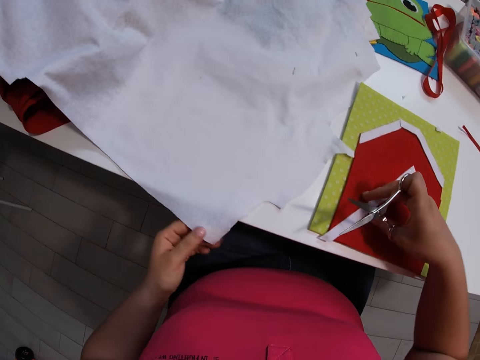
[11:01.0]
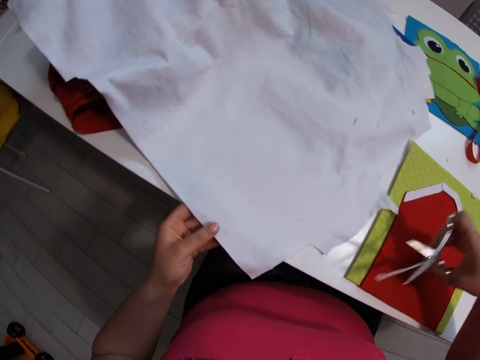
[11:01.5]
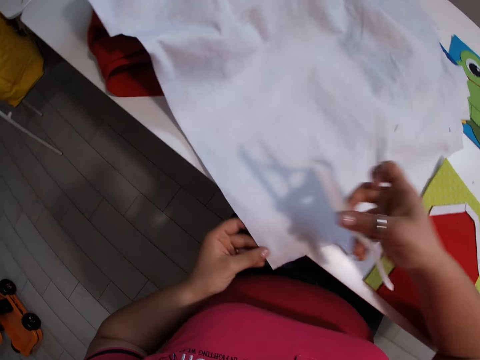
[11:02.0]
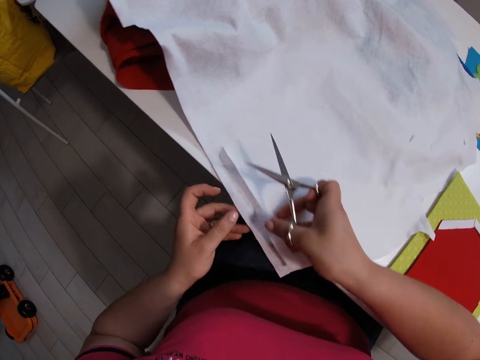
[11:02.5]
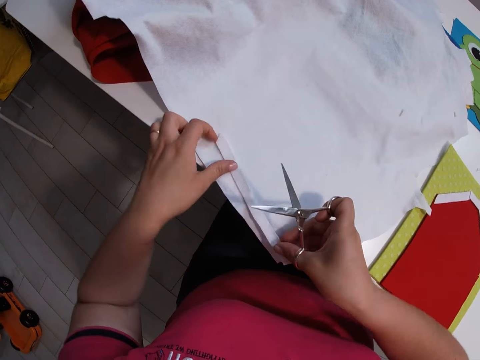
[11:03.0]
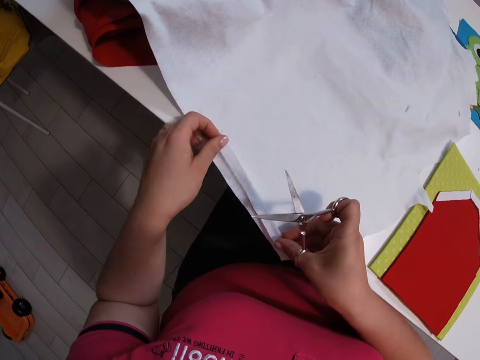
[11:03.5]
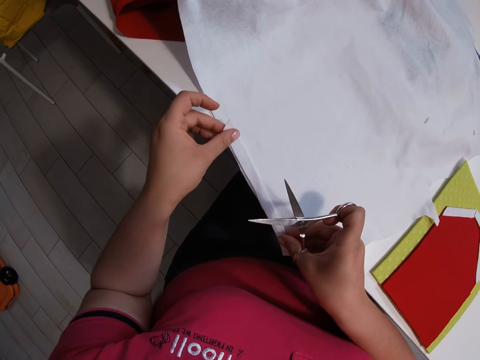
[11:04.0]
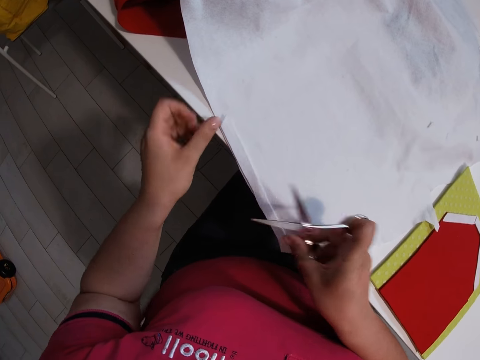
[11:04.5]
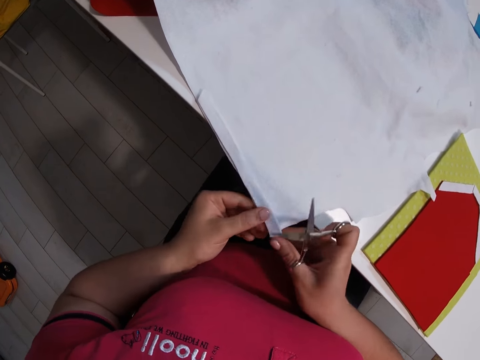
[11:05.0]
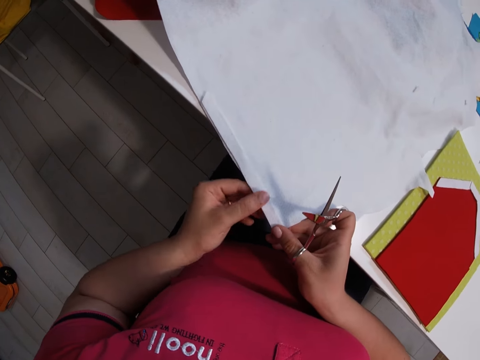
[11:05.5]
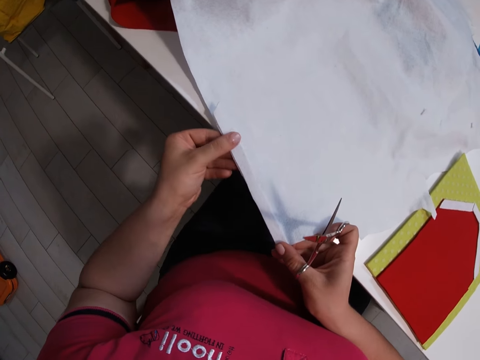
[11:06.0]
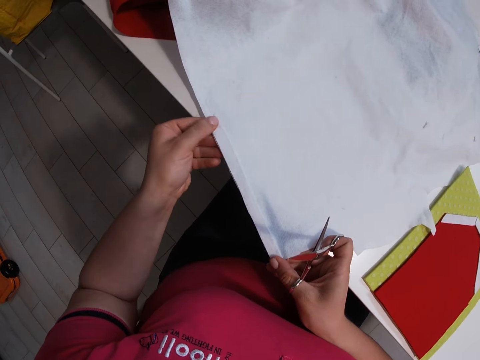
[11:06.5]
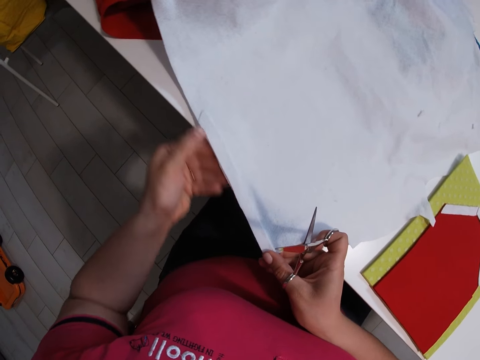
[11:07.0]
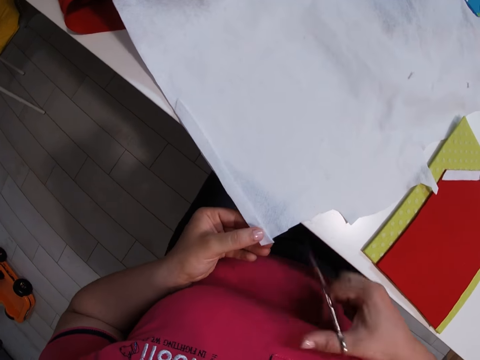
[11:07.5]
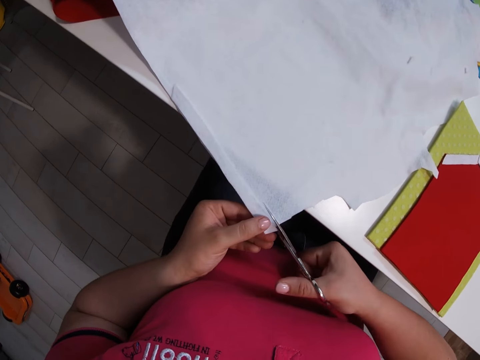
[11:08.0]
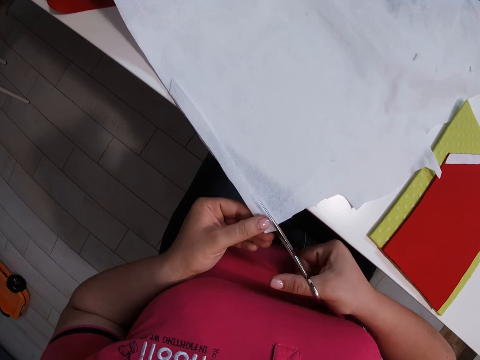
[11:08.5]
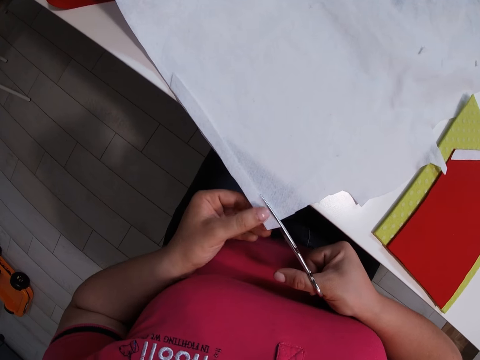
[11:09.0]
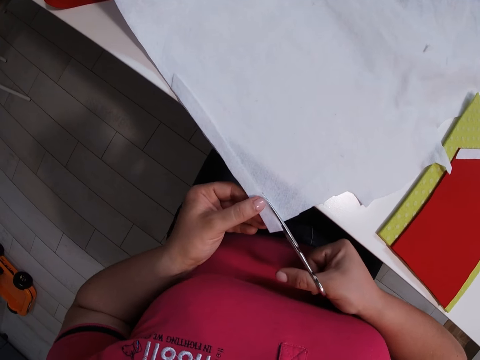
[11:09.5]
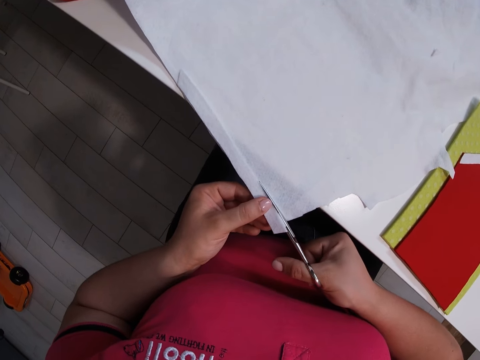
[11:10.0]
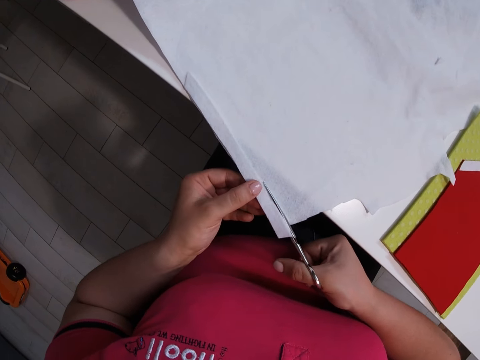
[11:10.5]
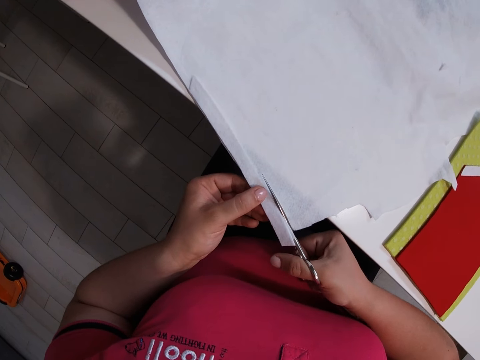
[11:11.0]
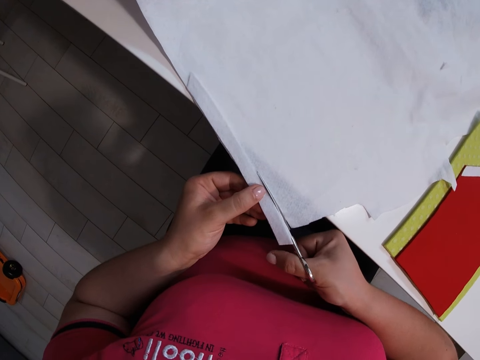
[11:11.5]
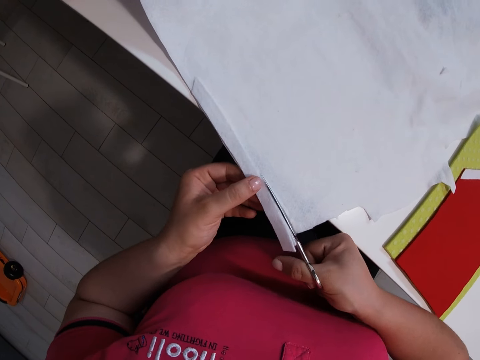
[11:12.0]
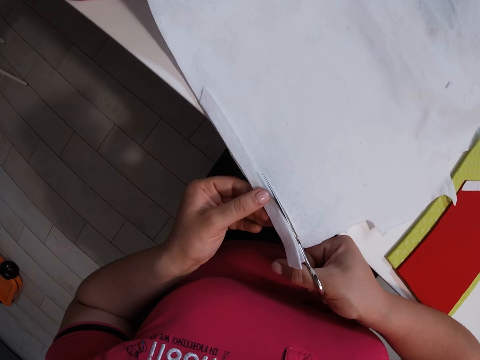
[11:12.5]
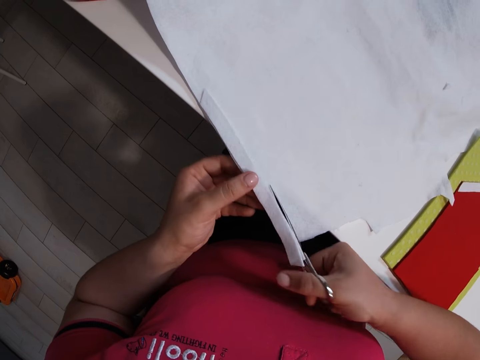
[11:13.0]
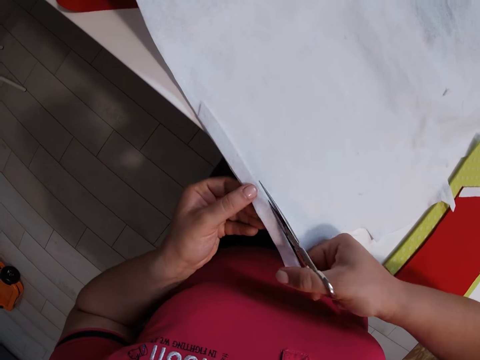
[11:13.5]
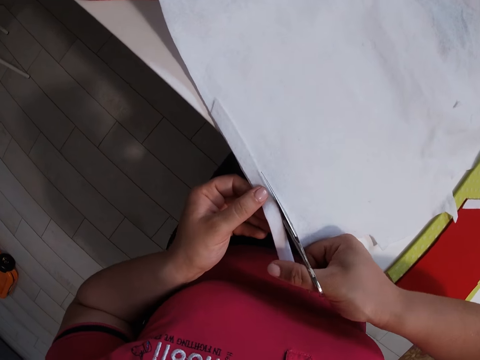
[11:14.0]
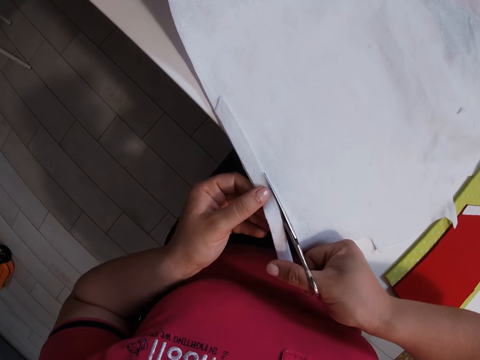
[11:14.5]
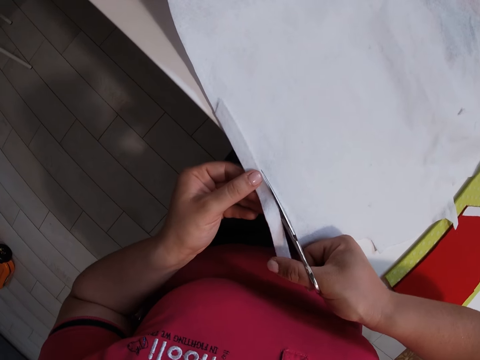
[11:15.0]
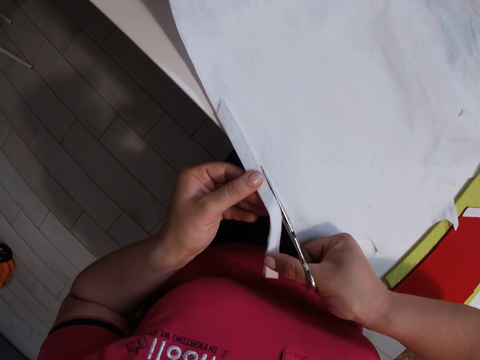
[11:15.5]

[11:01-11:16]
The camera wearer sets the fourth small white fabric on the big white fabric. They cut part of the big white fabric with the scissors.

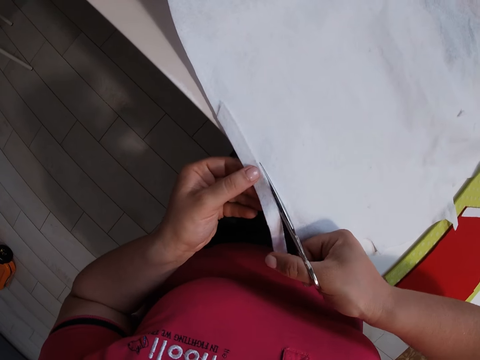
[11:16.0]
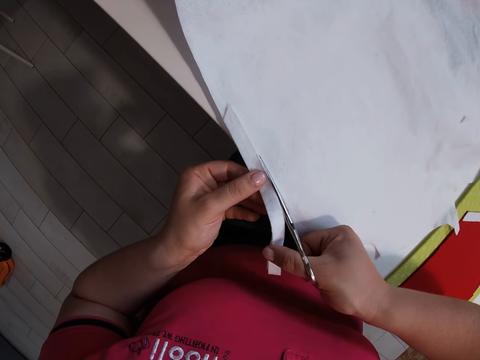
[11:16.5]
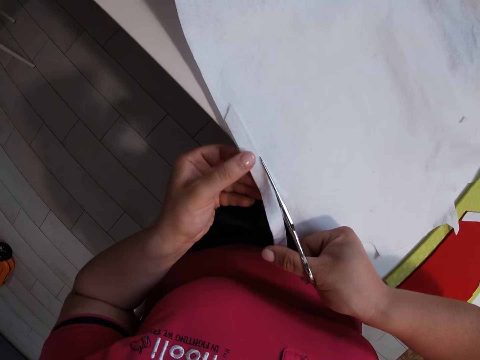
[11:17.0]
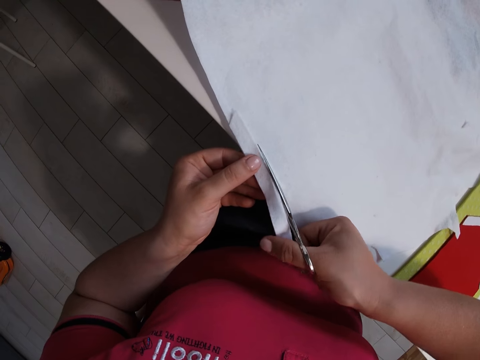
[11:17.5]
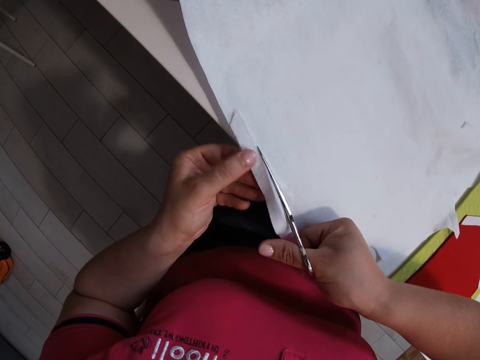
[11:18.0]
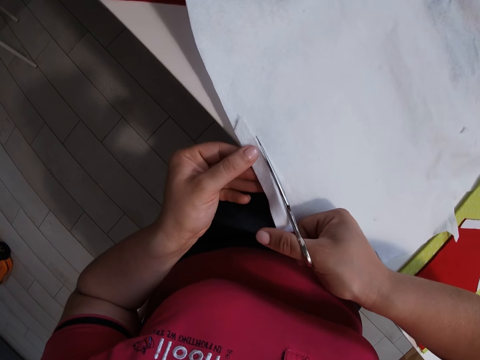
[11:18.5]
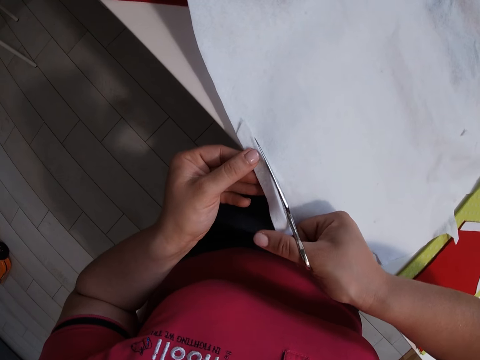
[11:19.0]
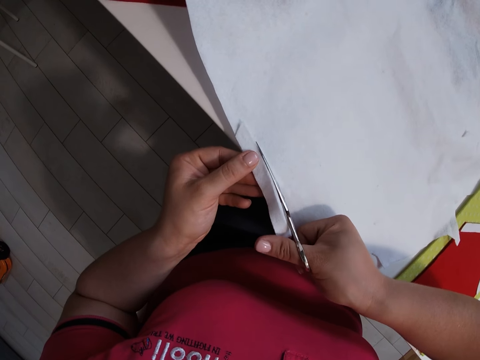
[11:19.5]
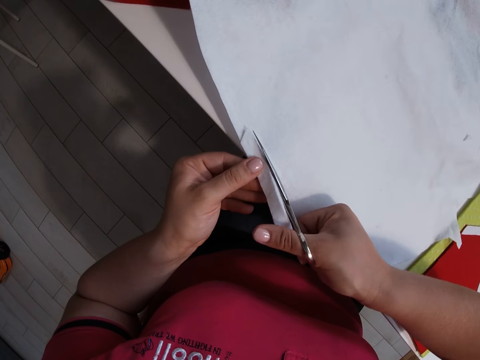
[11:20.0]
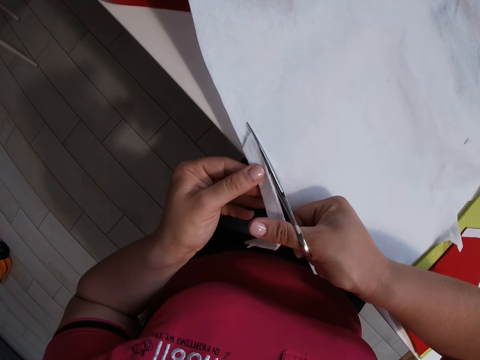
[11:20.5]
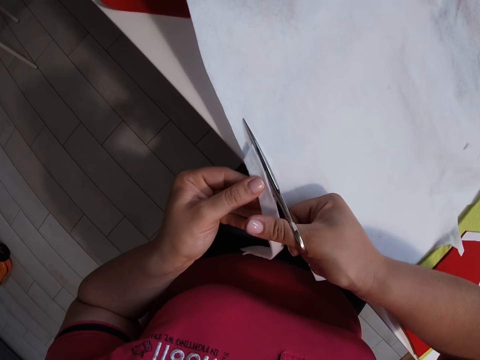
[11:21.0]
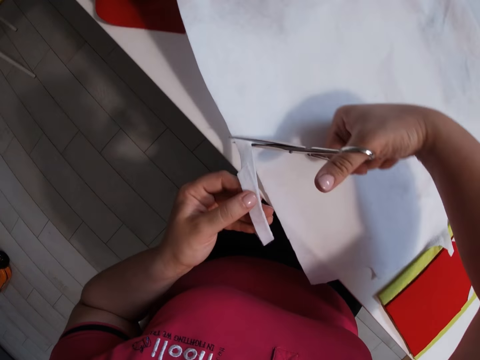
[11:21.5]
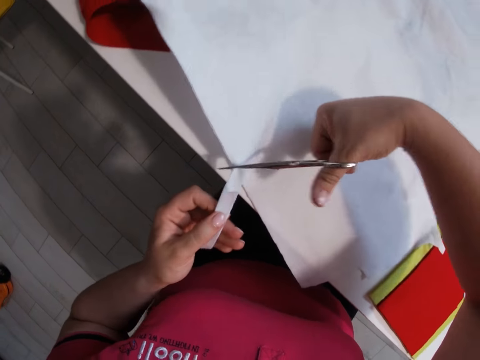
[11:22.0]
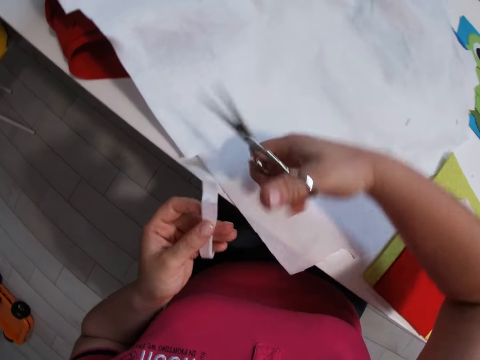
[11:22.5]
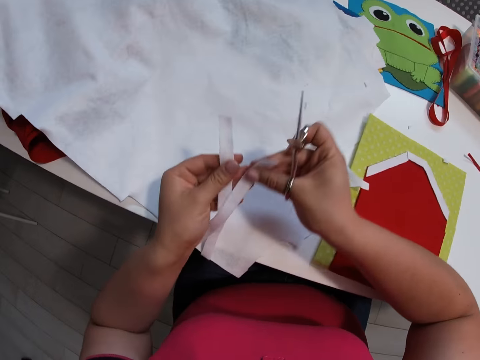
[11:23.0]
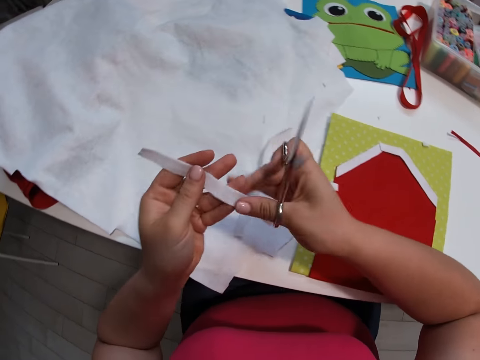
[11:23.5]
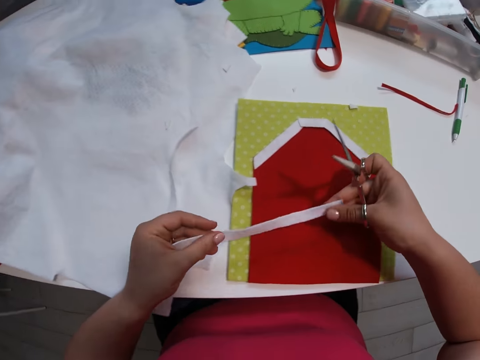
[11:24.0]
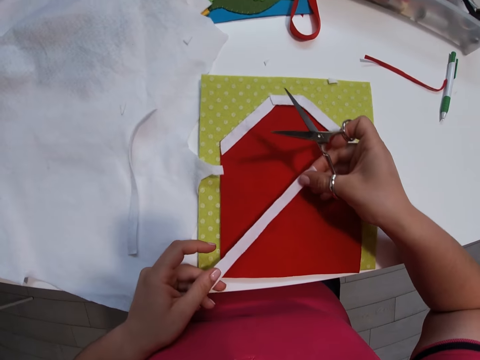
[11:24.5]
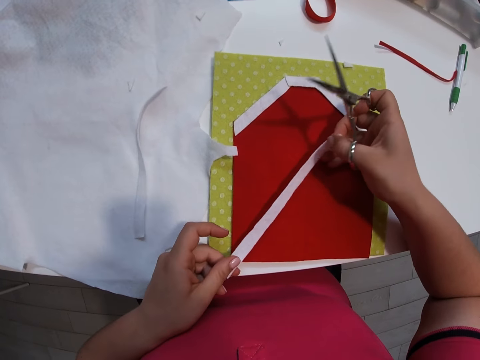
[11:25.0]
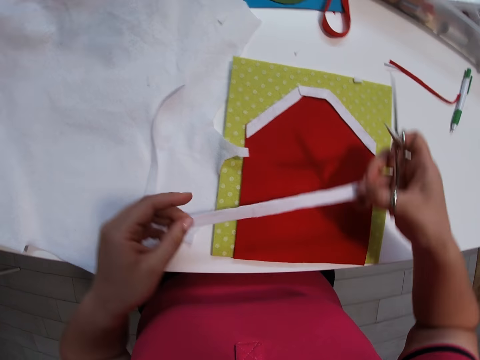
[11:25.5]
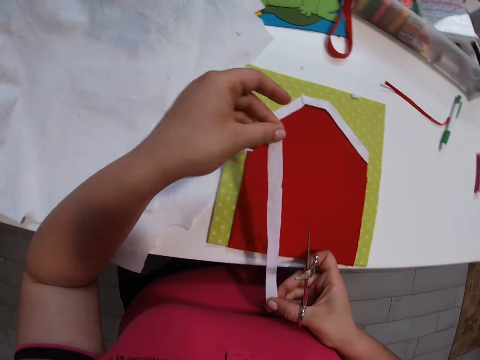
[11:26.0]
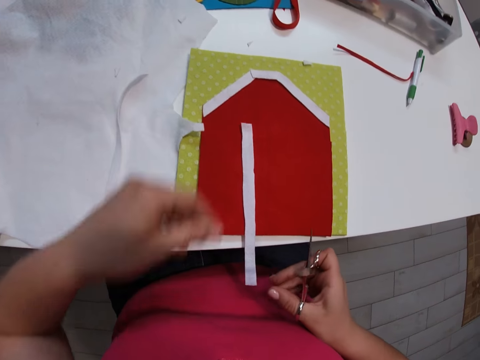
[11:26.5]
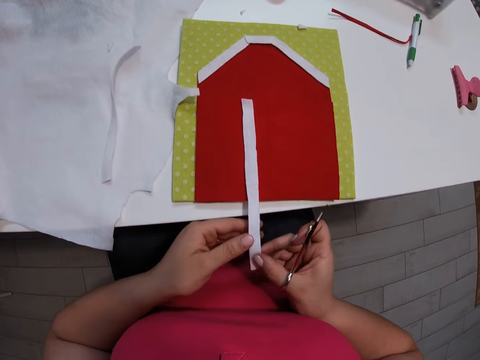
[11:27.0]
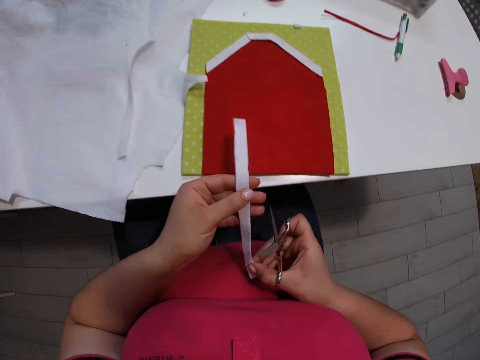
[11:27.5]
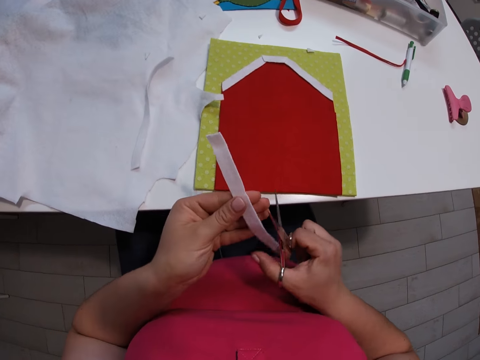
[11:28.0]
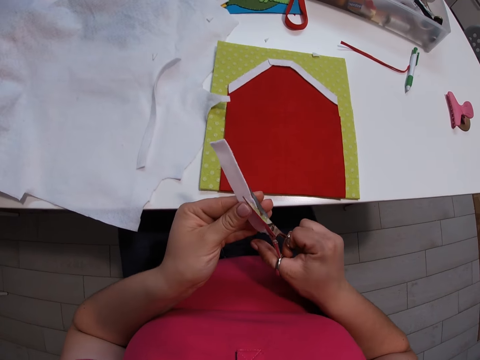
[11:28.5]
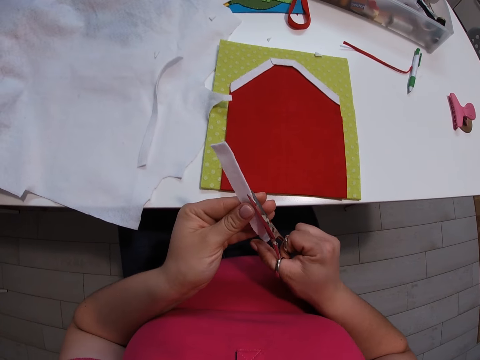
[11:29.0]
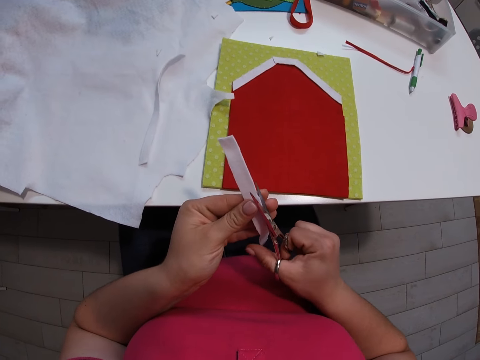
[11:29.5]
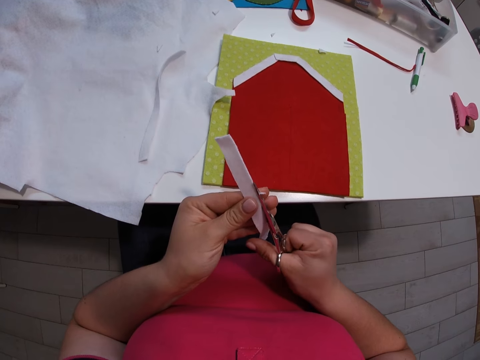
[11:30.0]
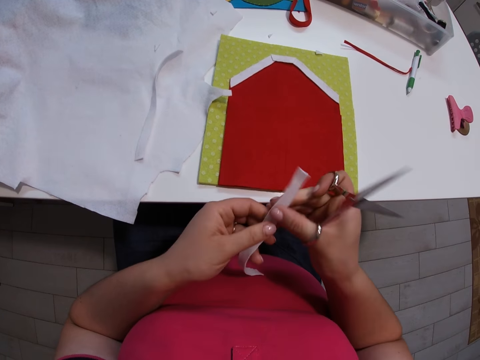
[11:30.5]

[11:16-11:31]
The camera wearer drops the fourth small white fabric on the big white fabric. They set the fifth small white fabric on the small red fabric. They cut part of the fifth small white fabric with the scissors. They drop the fifth small white fabric on the table.
